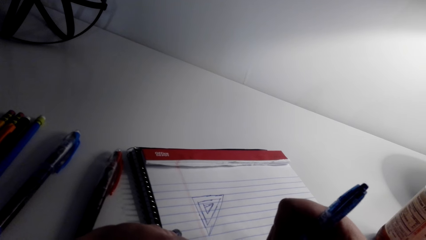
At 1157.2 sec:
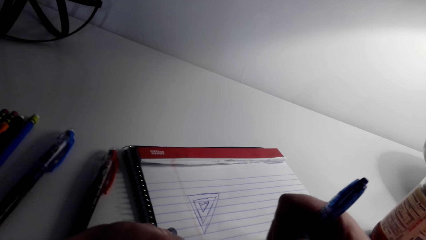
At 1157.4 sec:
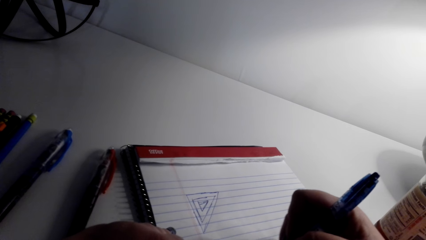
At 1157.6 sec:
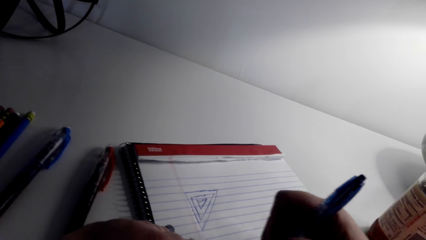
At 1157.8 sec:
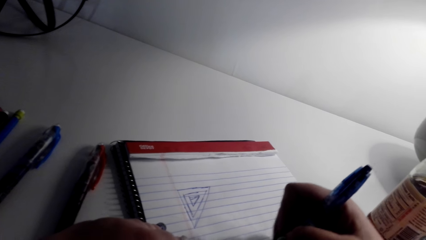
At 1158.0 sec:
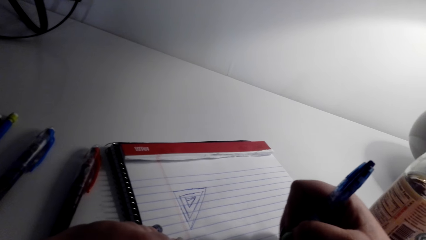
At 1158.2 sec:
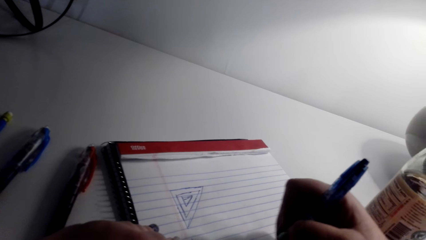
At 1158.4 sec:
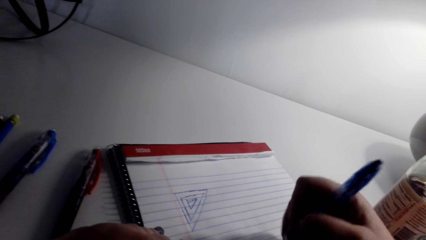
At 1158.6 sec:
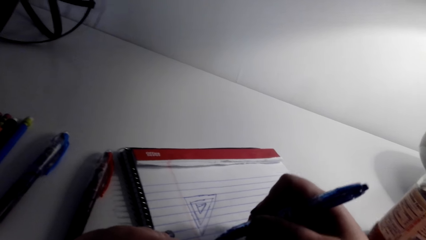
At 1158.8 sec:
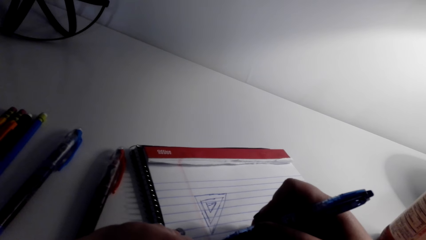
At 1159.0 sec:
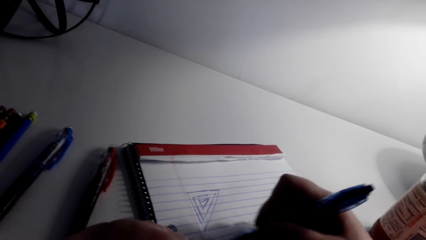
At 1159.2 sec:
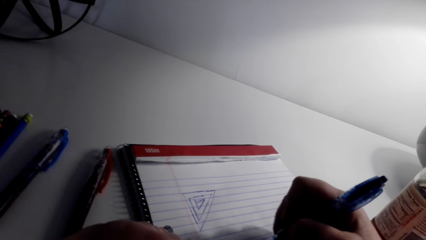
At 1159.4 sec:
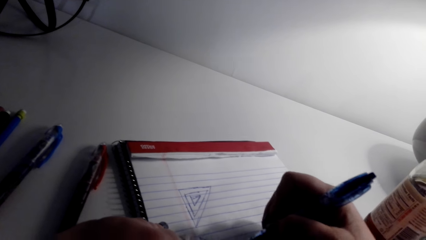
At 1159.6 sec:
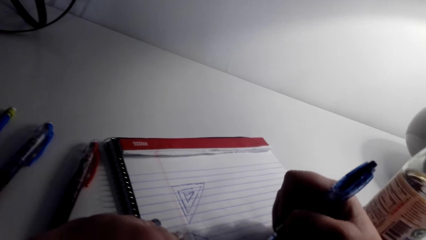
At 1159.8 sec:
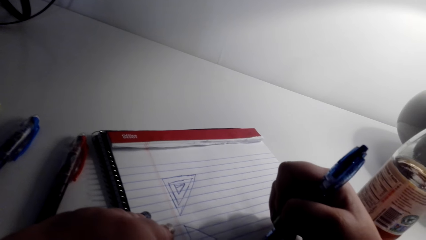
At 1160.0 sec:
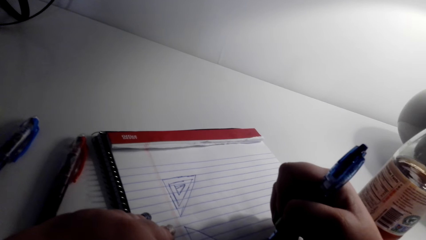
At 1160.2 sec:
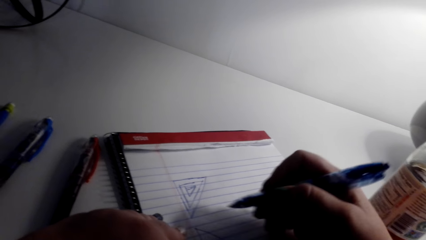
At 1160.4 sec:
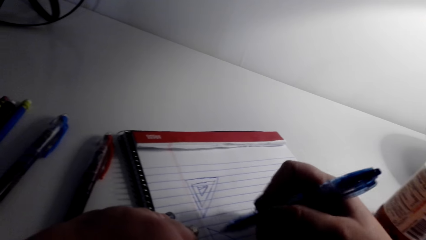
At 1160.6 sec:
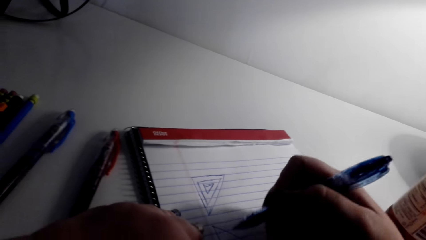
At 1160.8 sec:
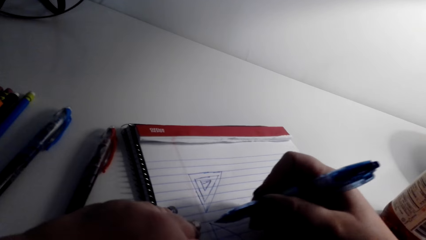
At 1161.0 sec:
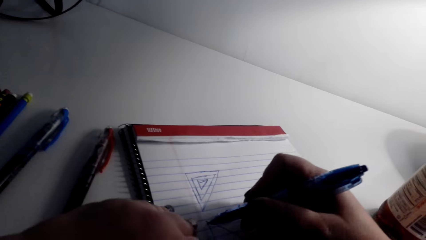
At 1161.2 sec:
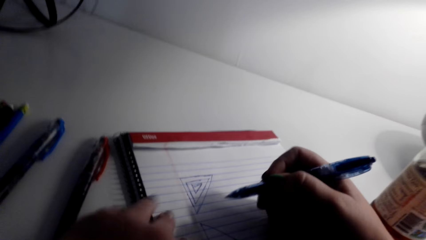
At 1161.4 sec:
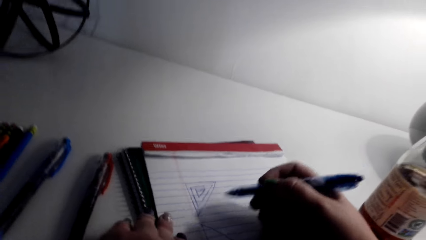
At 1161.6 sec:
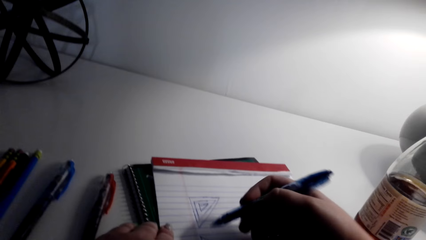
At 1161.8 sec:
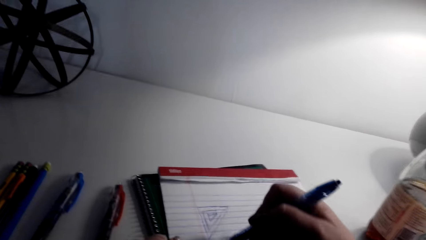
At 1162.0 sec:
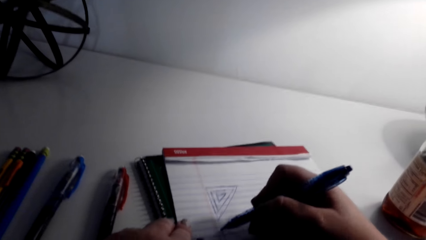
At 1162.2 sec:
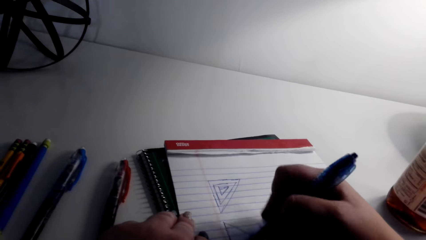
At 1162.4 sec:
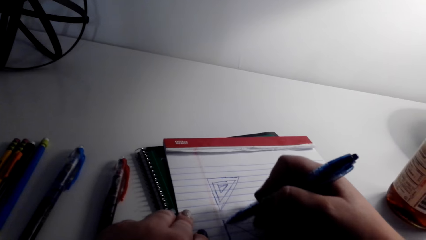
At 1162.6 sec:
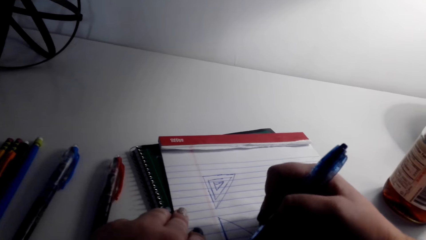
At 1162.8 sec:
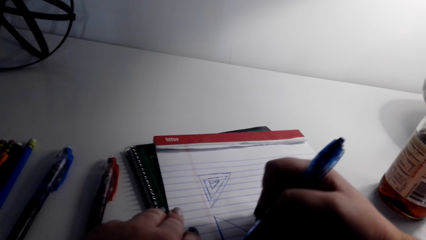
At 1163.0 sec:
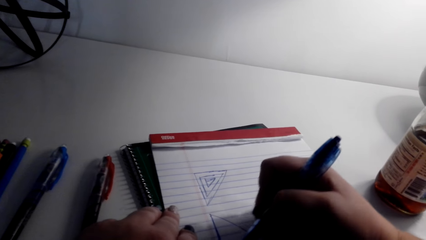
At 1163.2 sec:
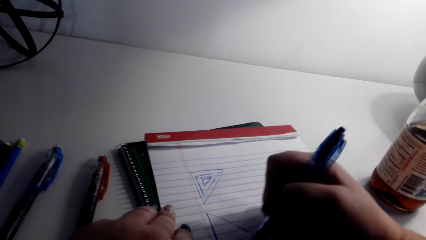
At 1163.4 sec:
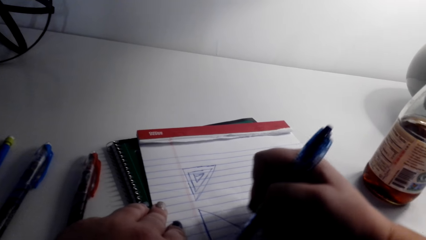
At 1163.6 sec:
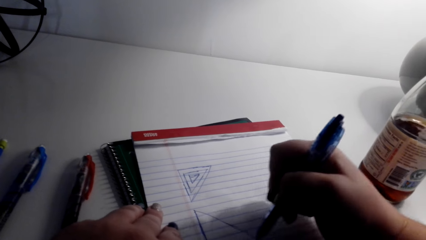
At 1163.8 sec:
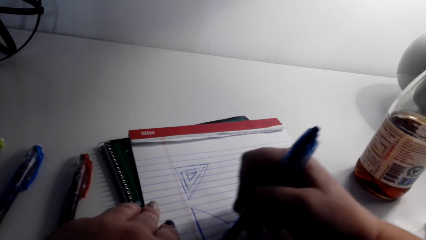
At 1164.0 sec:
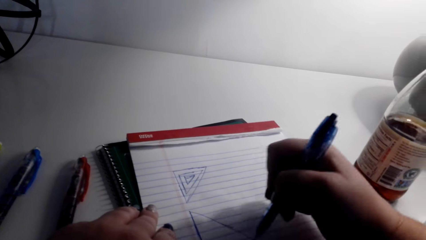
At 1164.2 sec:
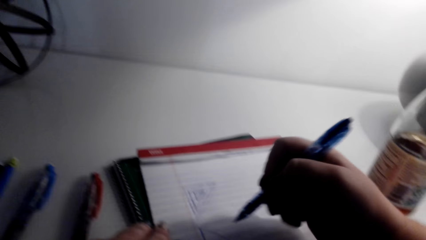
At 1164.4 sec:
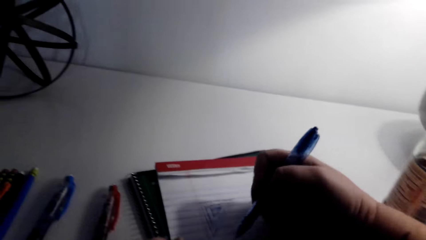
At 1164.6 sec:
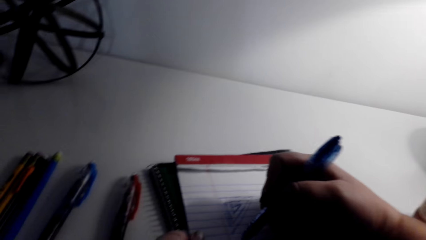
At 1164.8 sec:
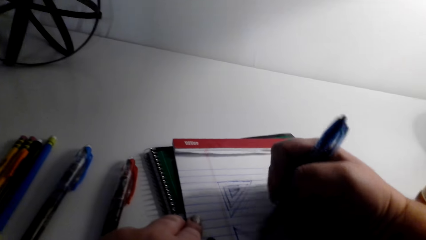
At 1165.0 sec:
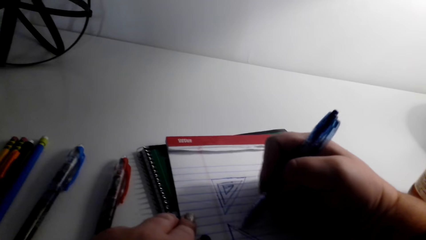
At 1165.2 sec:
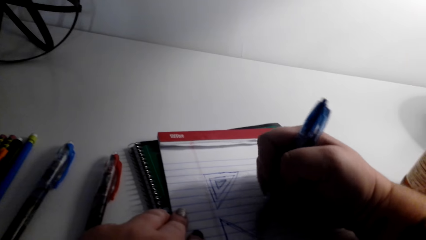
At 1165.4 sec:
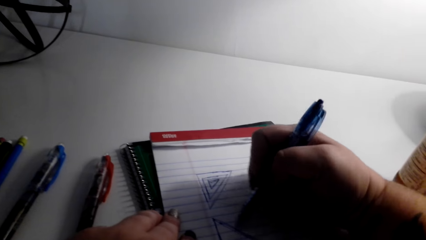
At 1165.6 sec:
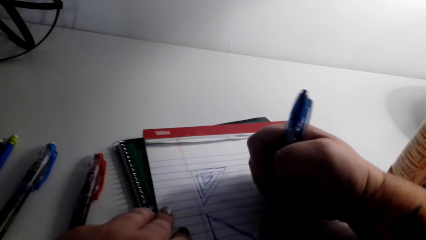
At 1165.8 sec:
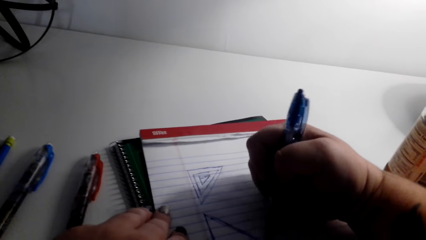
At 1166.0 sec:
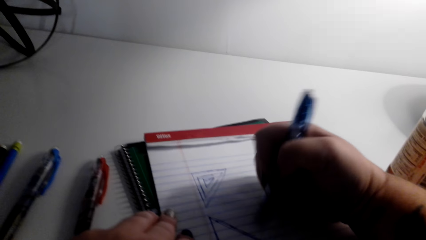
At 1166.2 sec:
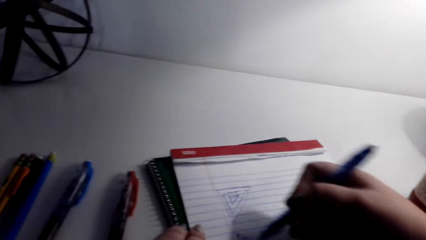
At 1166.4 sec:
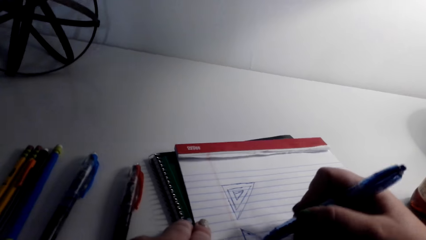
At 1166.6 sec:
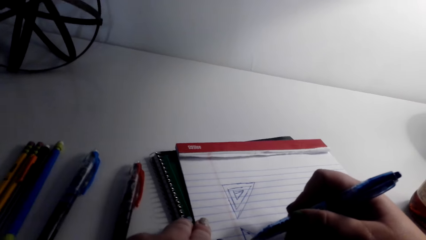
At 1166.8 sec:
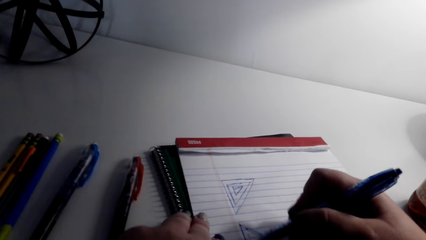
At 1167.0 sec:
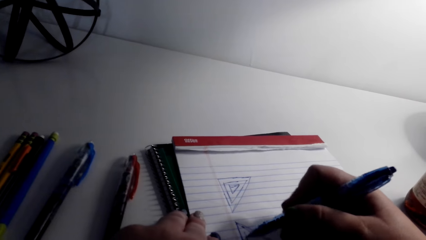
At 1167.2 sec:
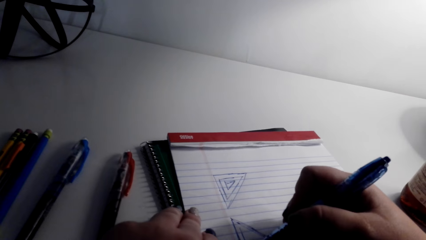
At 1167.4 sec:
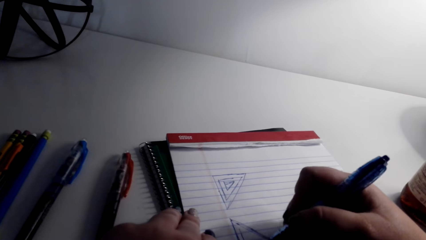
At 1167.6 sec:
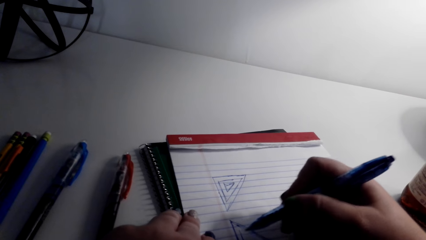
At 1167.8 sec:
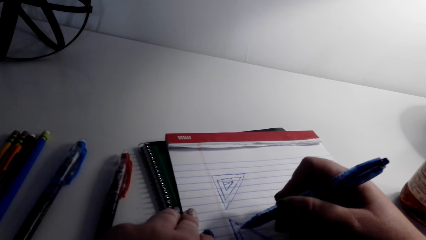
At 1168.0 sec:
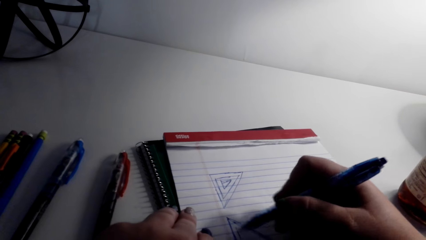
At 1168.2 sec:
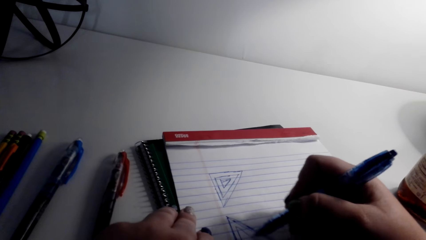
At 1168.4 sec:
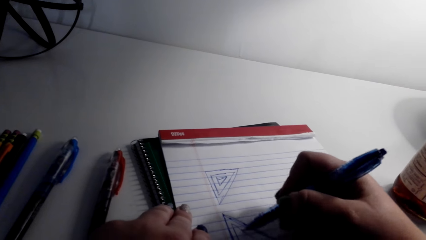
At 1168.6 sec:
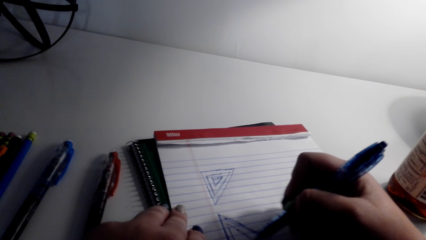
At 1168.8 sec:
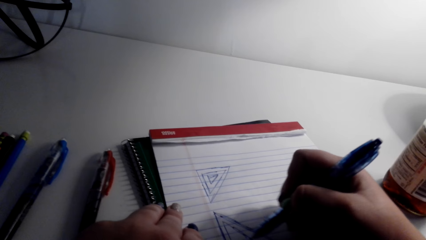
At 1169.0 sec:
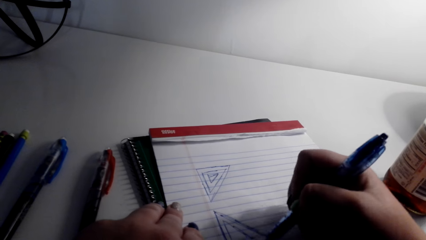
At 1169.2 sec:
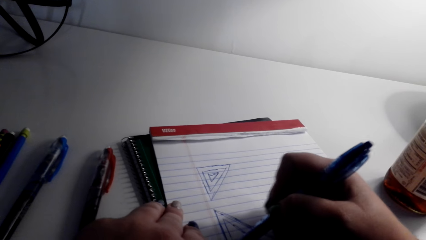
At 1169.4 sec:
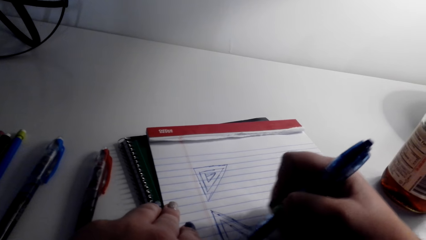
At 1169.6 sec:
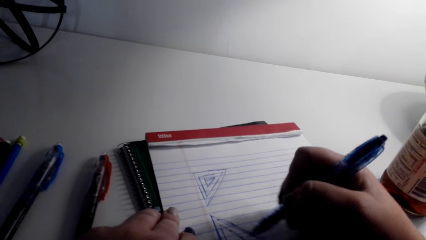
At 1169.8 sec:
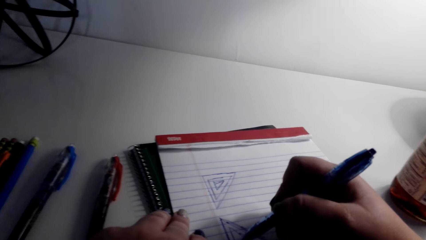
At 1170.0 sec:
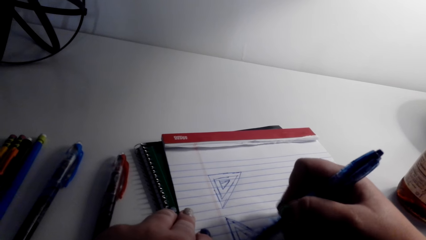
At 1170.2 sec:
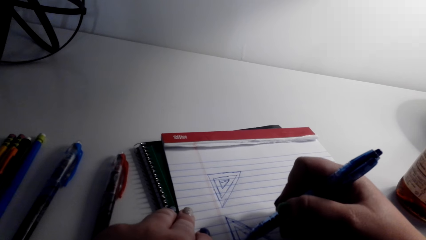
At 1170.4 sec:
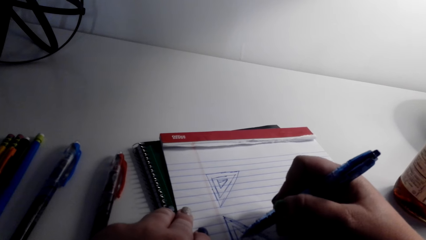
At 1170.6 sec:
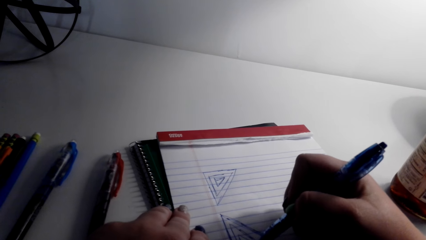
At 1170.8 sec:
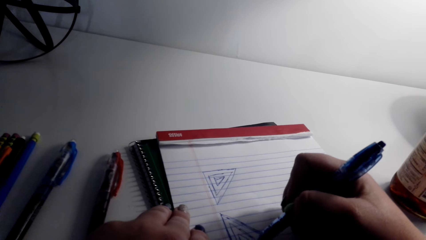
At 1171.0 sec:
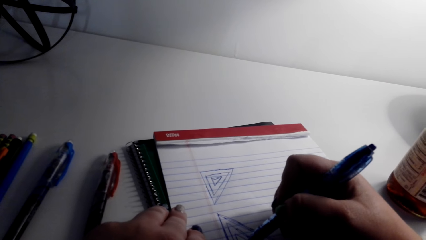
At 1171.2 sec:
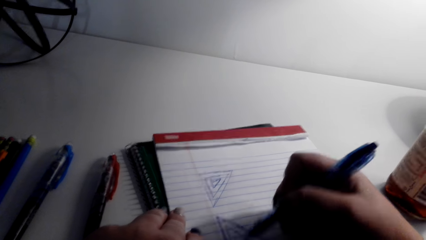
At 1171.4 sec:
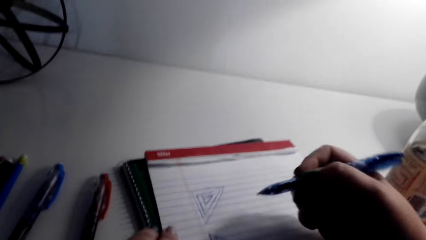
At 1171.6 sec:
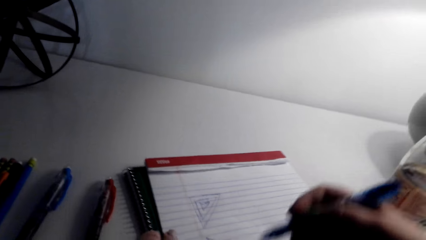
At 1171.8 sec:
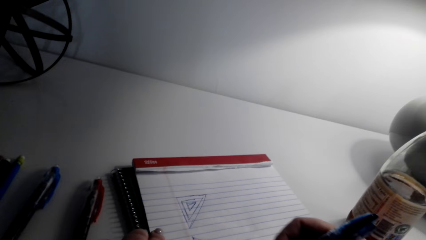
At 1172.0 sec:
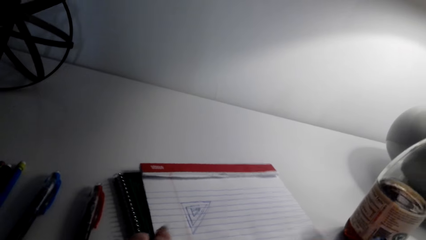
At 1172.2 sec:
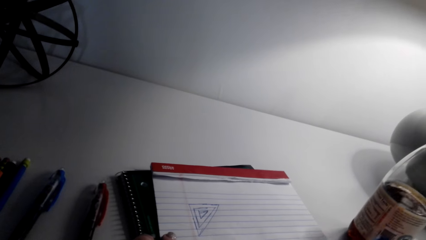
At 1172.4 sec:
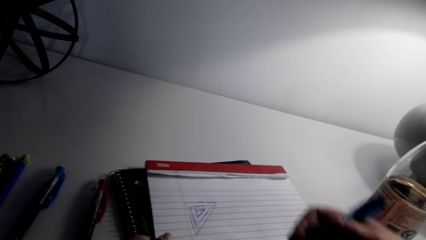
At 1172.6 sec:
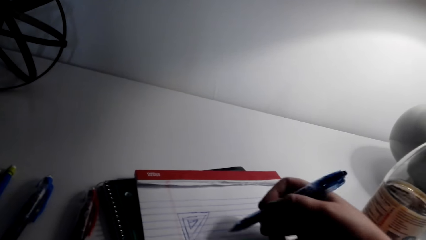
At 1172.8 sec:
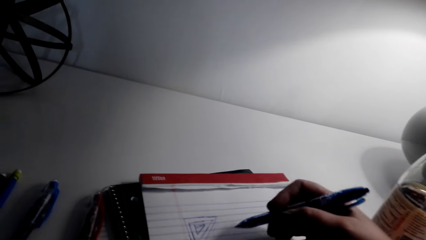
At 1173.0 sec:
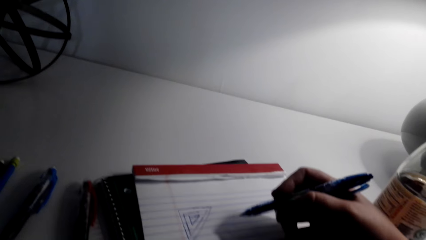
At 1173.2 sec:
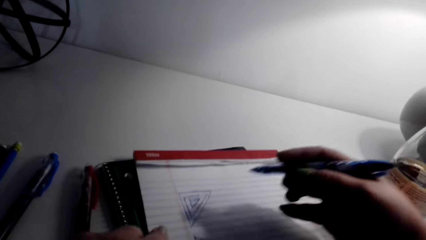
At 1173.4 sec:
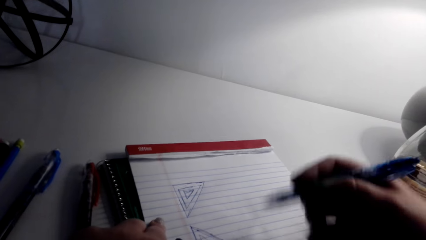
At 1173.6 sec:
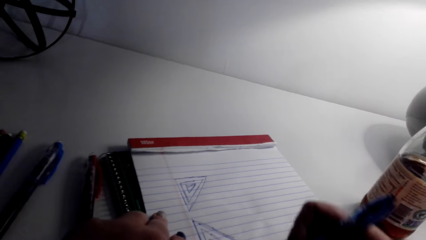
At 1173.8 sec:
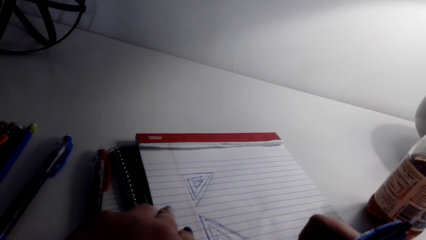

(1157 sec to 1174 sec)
The camera wearer turns the writing pad and draws on the writing pad.
